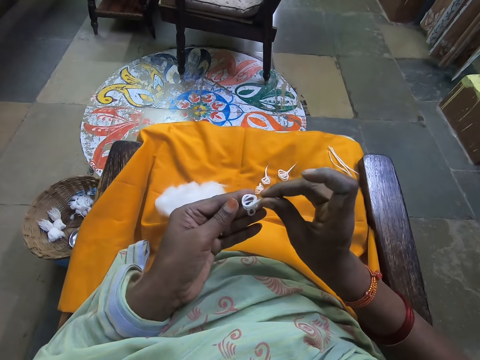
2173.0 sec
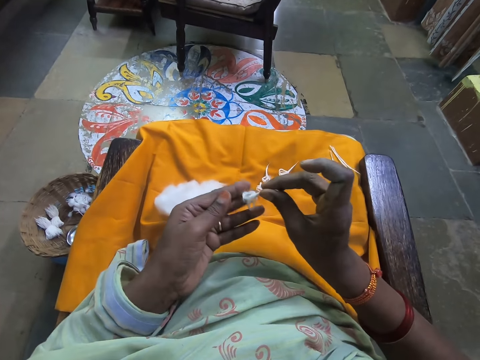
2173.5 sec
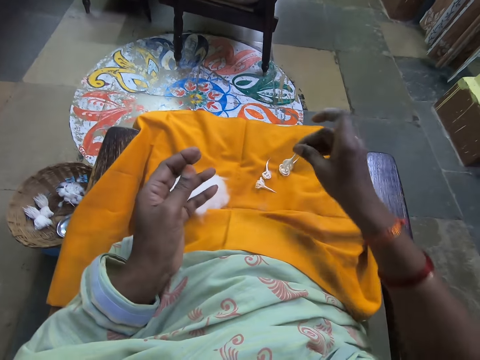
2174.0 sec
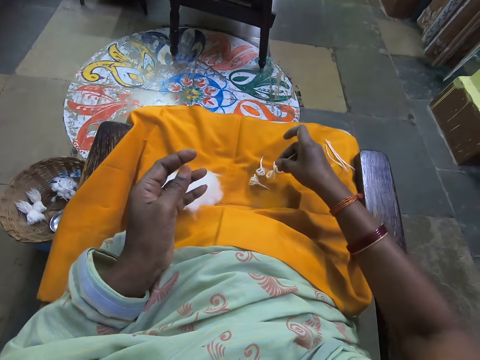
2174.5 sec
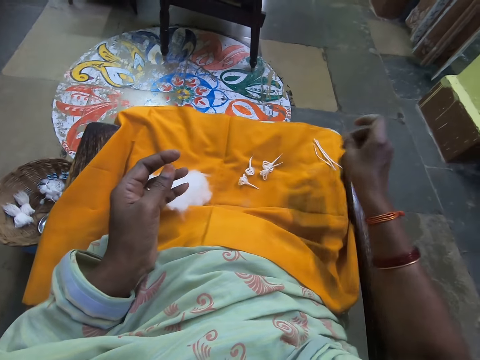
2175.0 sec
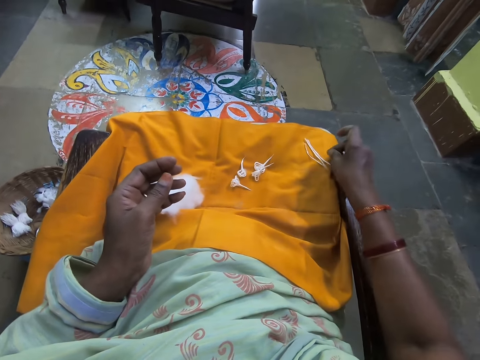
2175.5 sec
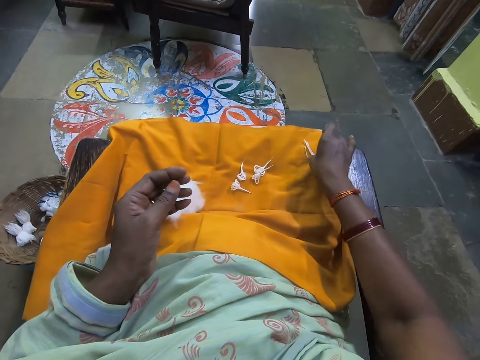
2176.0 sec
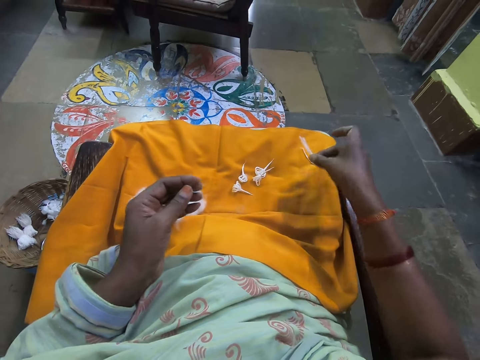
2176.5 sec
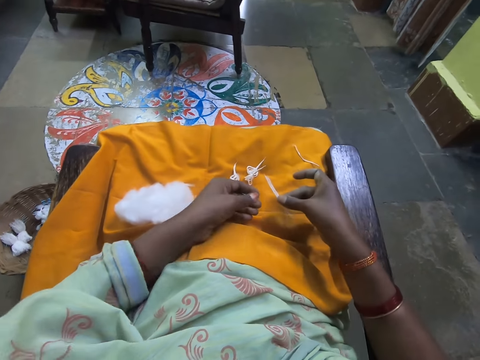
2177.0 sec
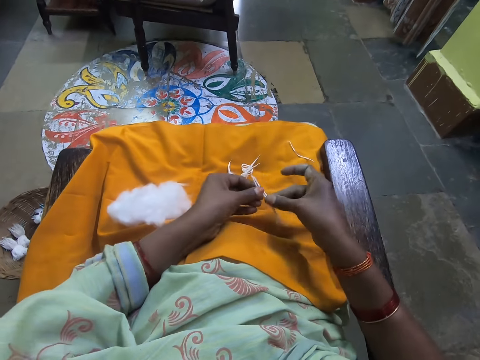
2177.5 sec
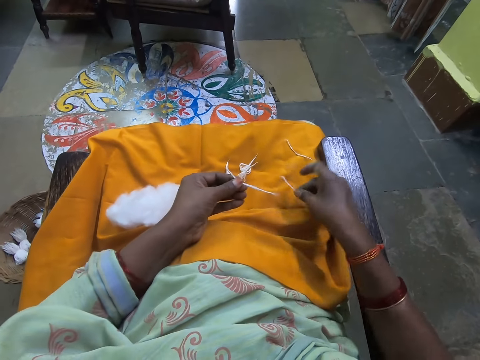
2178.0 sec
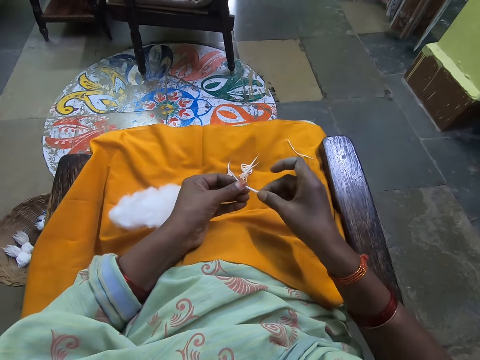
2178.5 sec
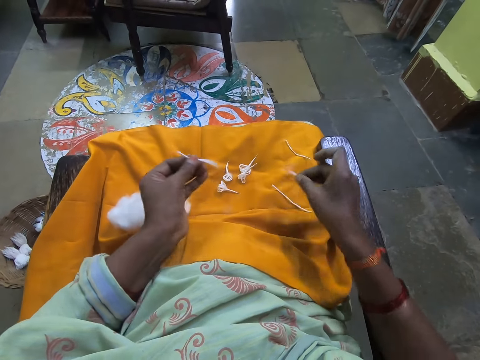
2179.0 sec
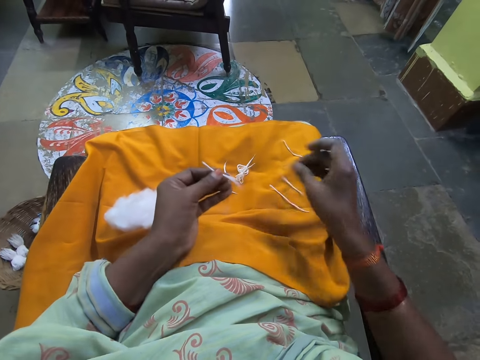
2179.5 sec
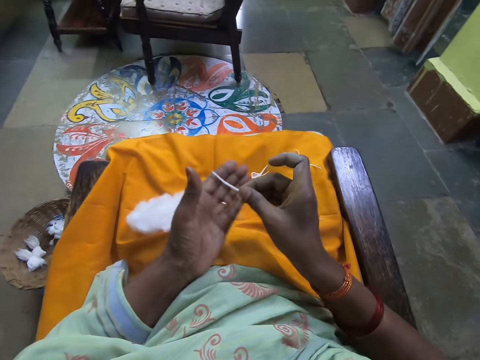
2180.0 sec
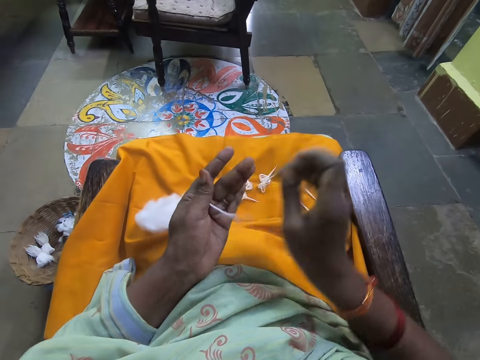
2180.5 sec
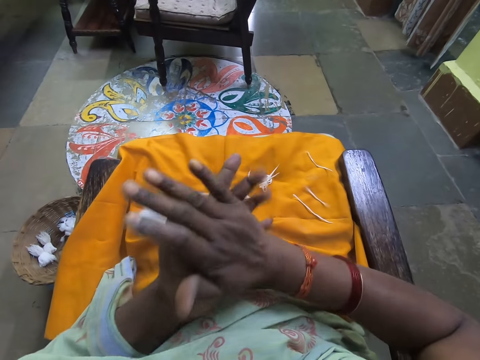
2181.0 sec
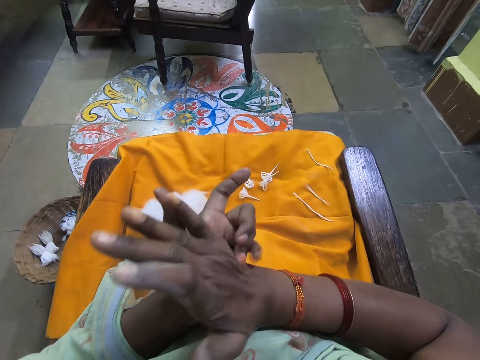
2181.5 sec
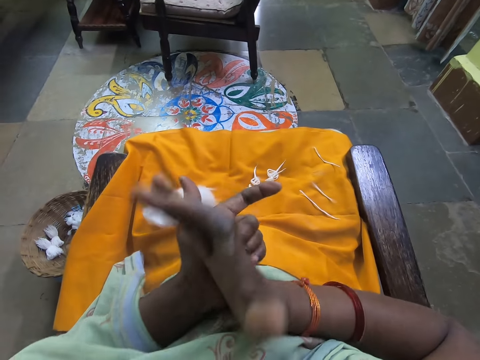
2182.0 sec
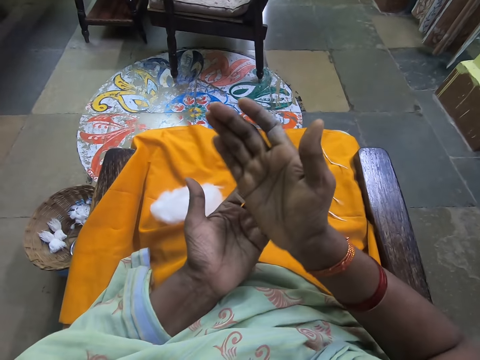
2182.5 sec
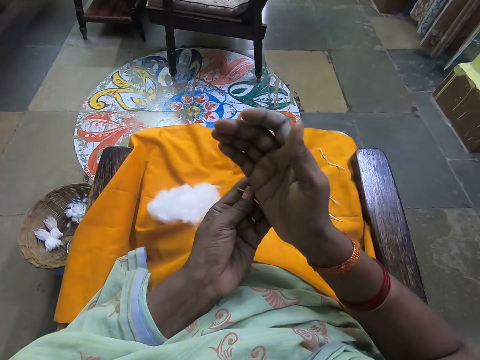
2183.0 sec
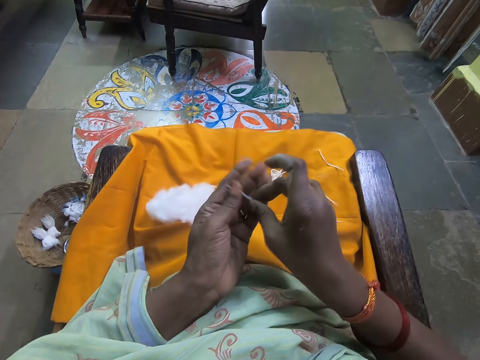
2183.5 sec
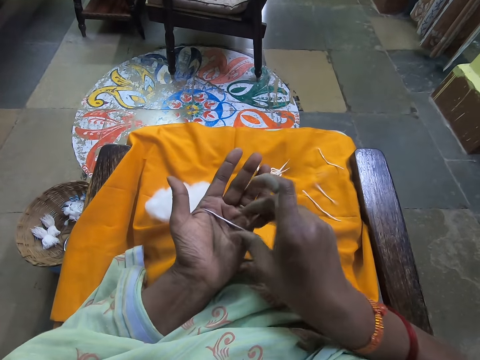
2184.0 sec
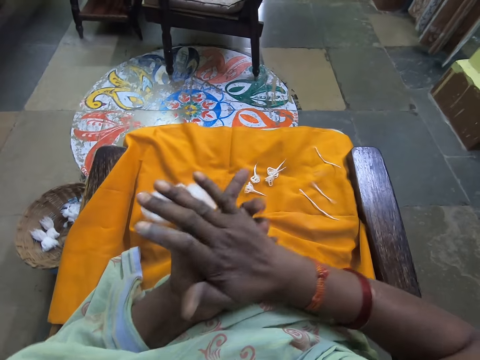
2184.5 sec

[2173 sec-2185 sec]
The camera wearer places threads aside. She drops the four folded wool on the yellow cloth. She picks up some cotton strands or wool from the cloth with her right hand. She drops some cotton strands on the cloth with her right hand. She drops the wool on the thigh. She cuts the wool. She drops some cotton strands on the cloth with her right hand again. She rolls the cotton strands in her palms. She puts the wool on the thigh.

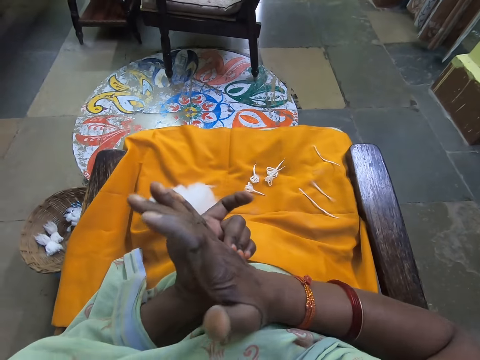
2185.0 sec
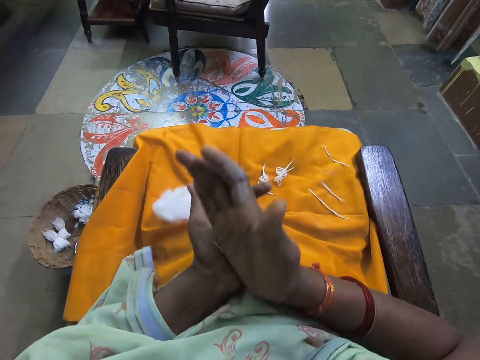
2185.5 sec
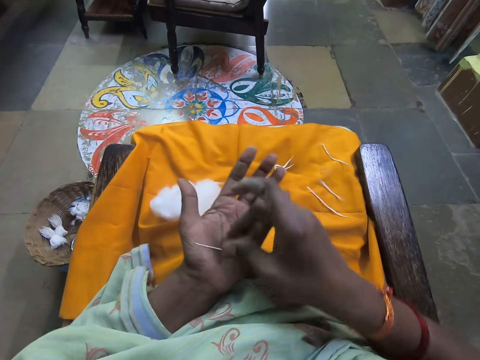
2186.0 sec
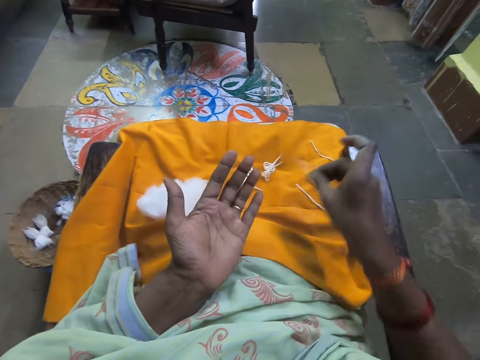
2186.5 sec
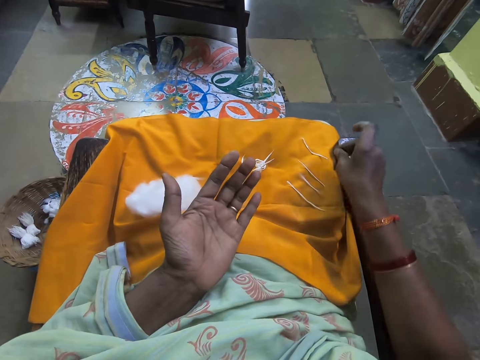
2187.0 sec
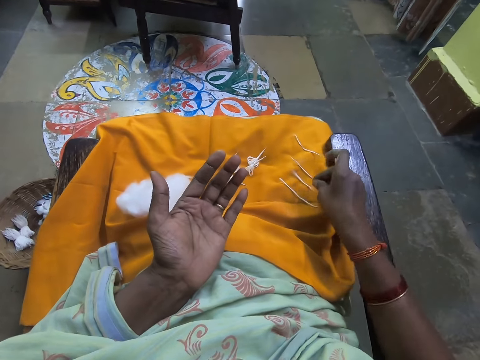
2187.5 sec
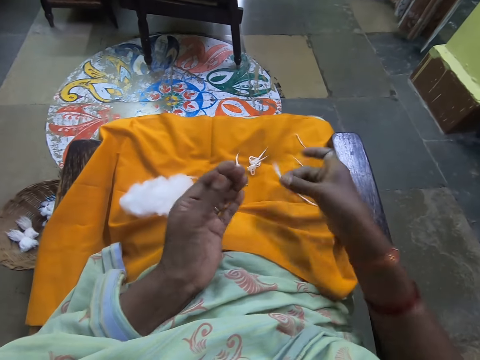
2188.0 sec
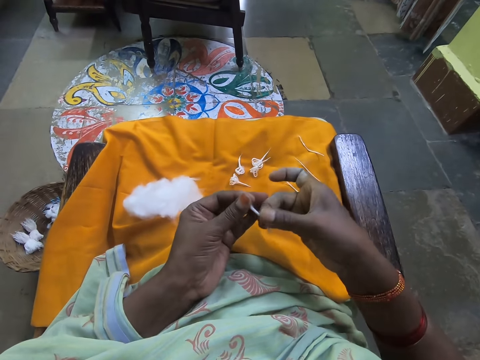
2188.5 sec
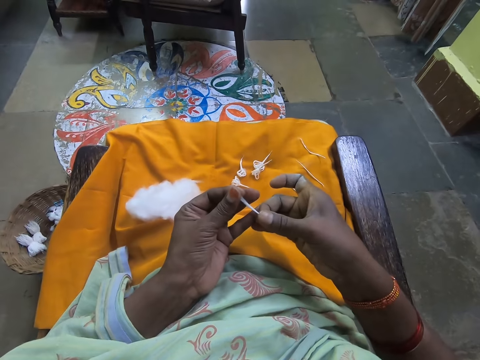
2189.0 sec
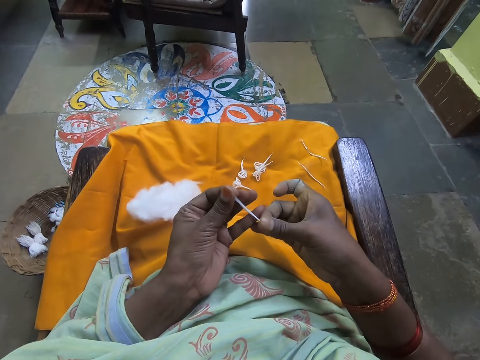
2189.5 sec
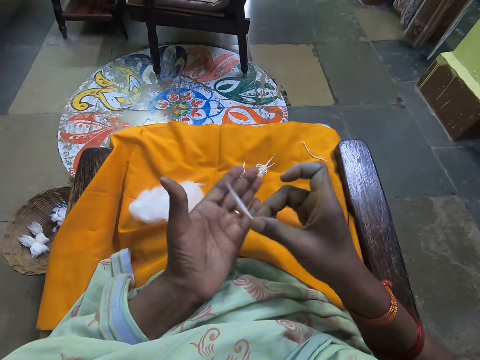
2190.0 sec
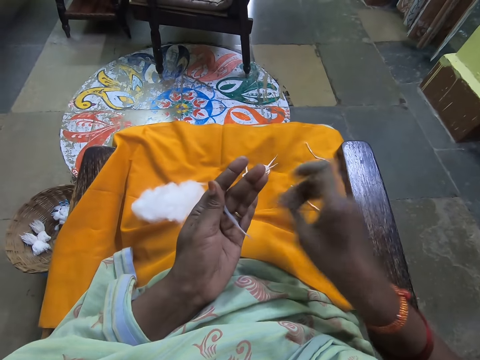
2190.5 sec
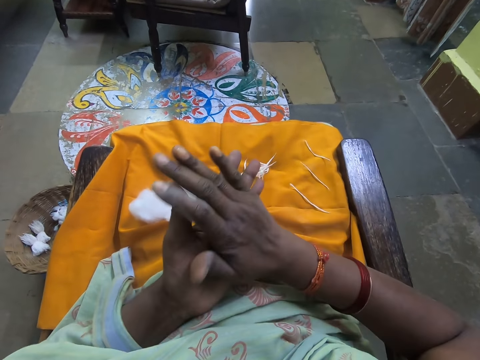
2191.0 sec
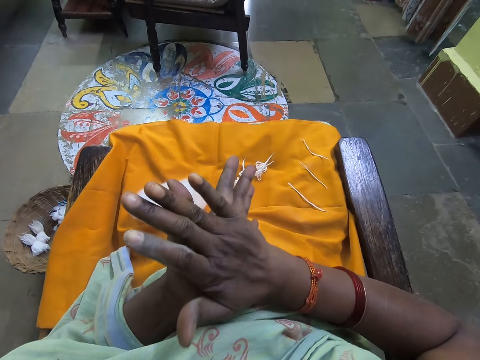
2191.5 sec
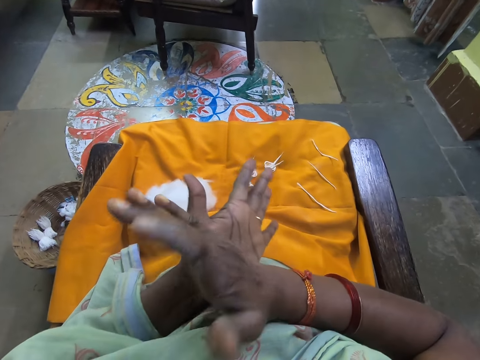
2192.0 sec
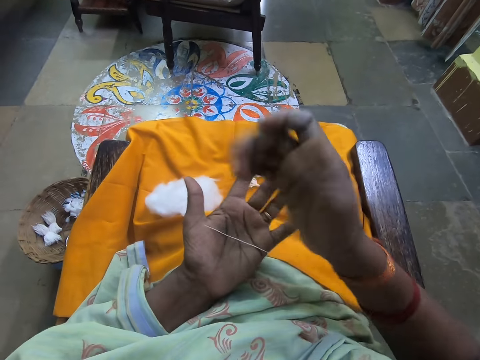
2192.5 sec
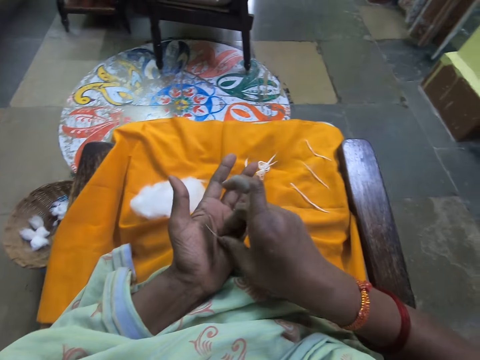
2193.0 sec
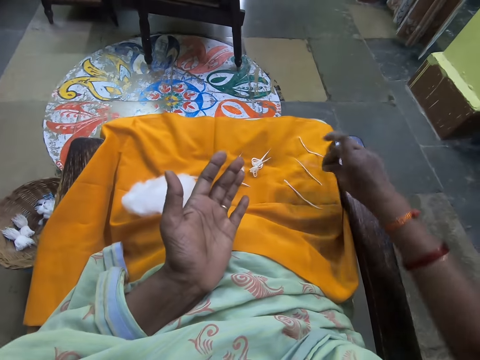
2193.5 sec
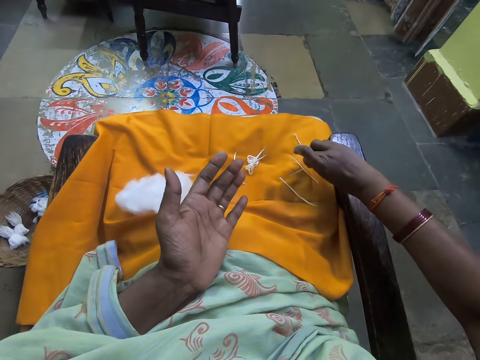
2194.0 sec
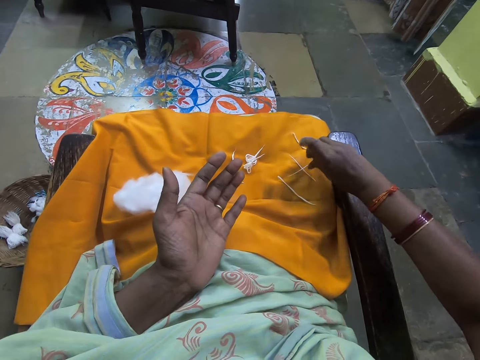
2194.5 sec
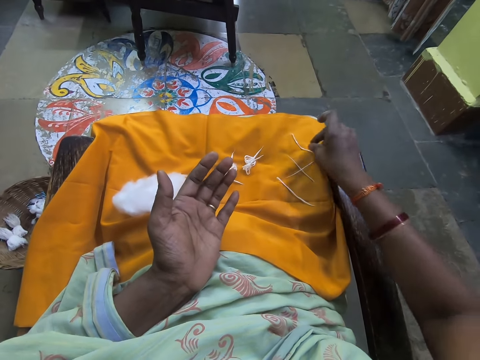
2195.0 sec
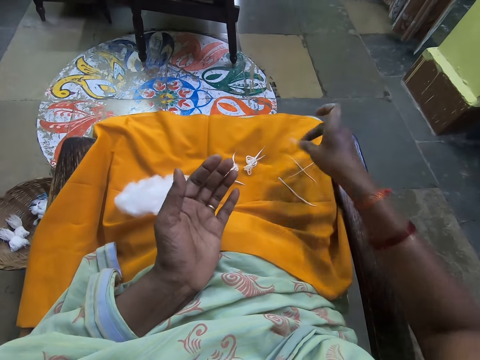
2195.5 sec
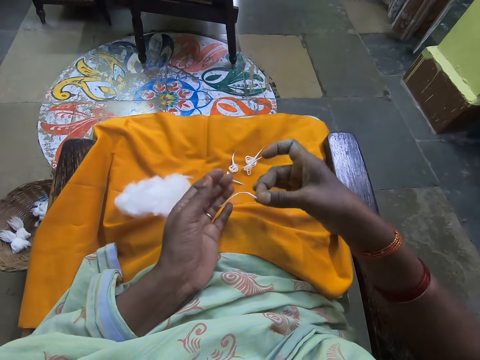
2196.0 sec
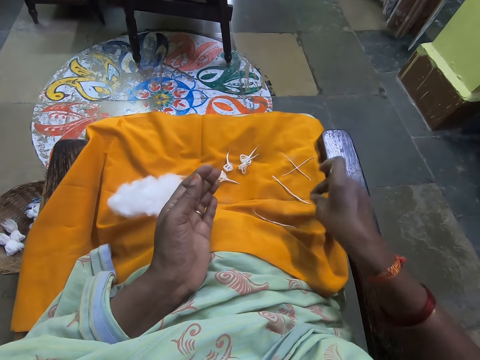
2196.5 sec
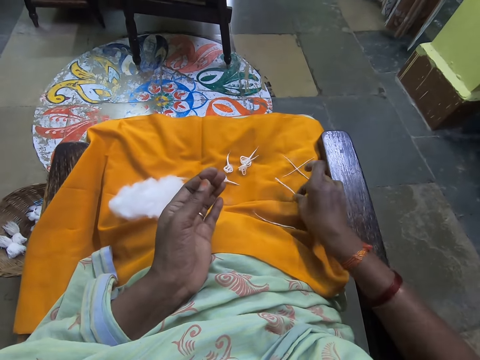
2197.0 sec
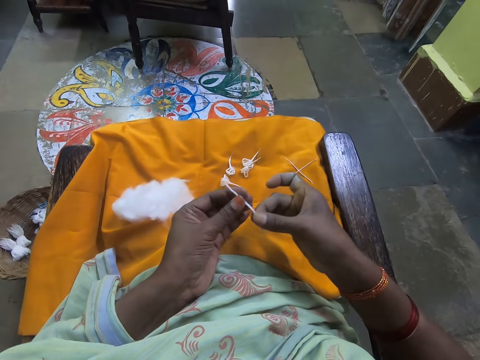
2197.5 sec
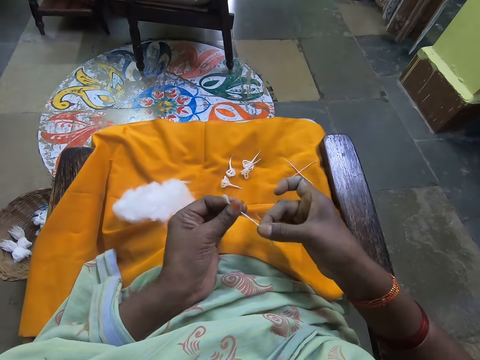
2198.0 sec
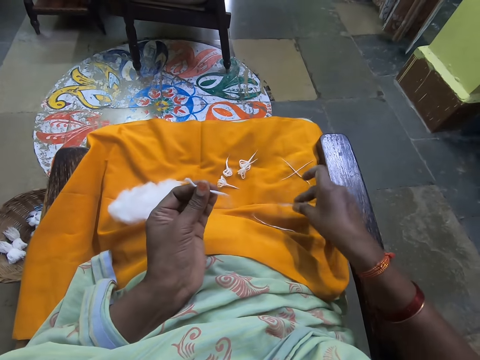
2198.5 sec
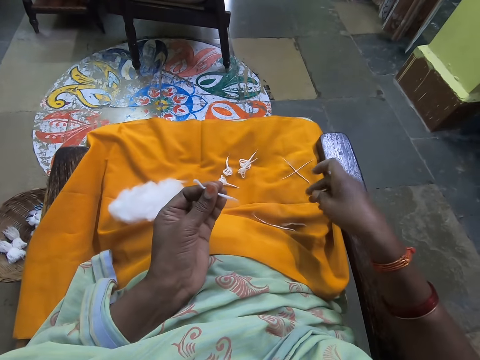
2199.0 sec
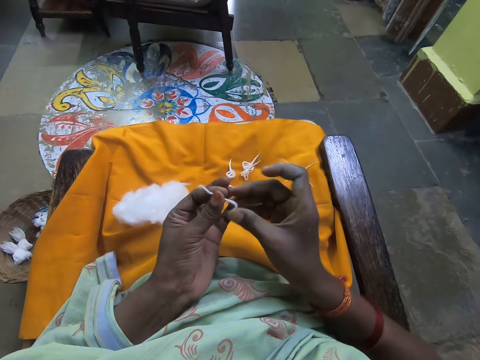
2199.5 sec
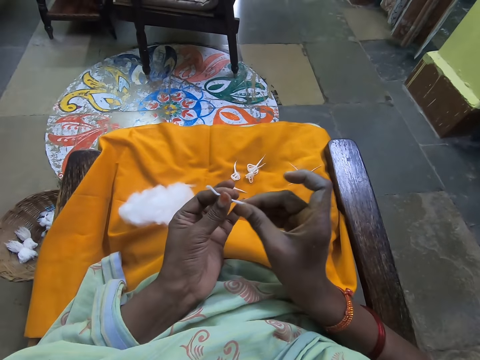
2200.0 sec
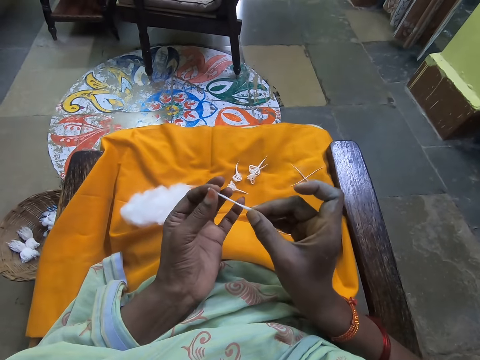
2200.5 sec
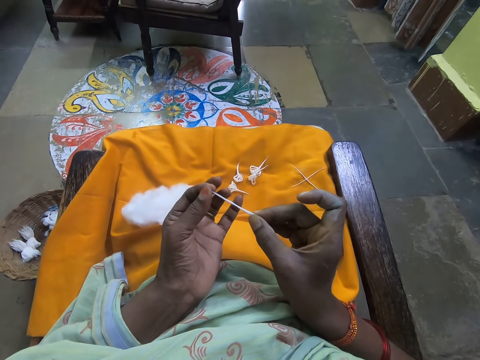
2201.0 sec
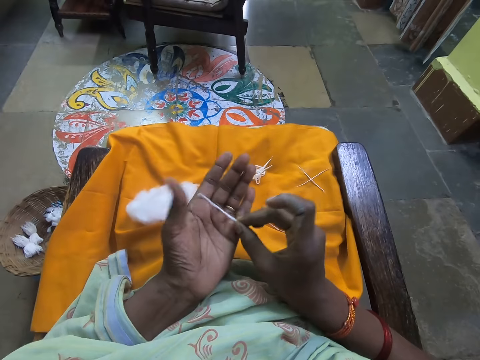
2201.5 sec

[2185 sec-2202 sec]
The camera wearer drops the cotton strands on the cloth with her right hand. She puts a wool on the thigh. She picks up some cotton strands from the cloth with her right hand. She pulls the wool. She rolls the cotton strands in her palms. She picks up some cotton strands from the cloth with her right hand. She does it again. She drops the cotton strands on the cloth with her right hand. She puts the wool on the thigh. She picks up some cotton strands from the cloth with her right hand. She pulls out some cotton from the strand with her right hand. She drops the cotton strands on the cloth with her right hand.
